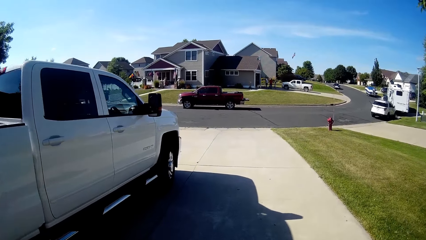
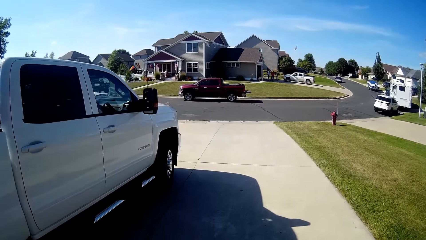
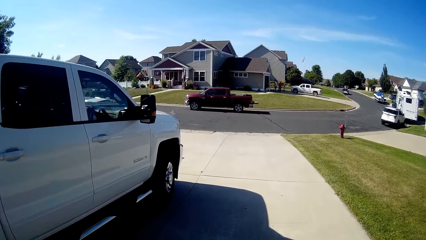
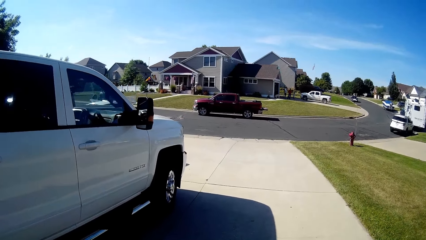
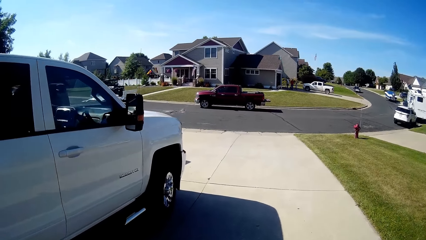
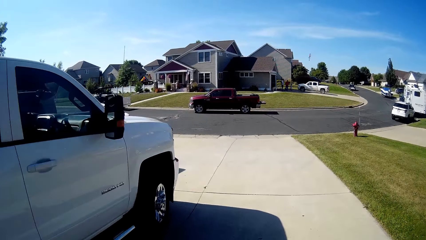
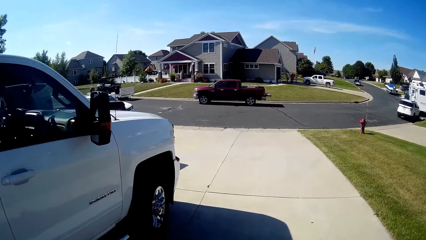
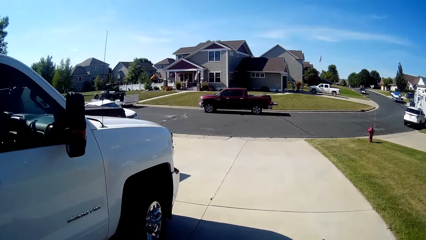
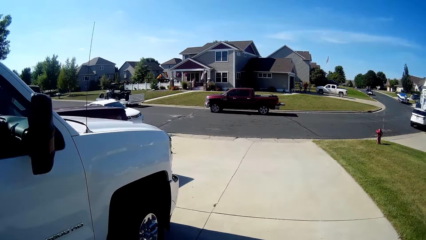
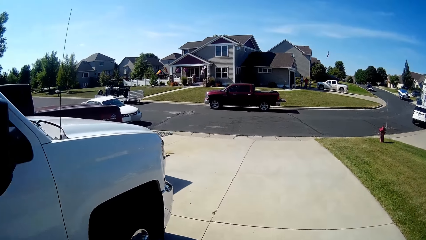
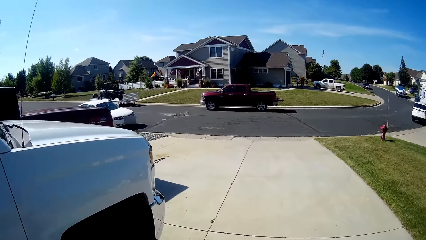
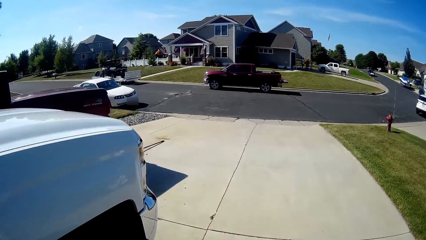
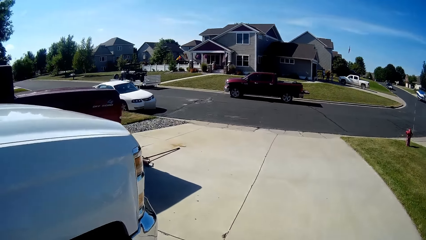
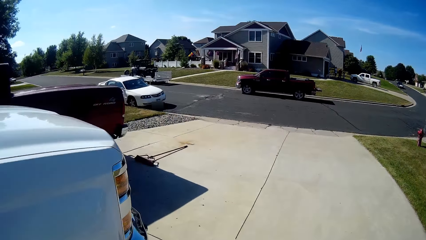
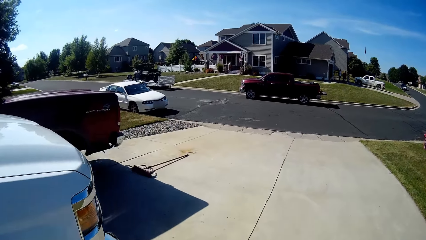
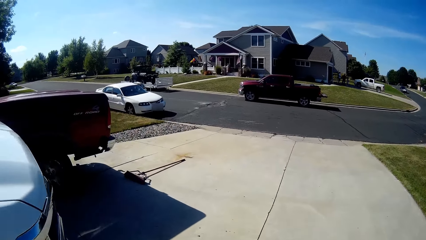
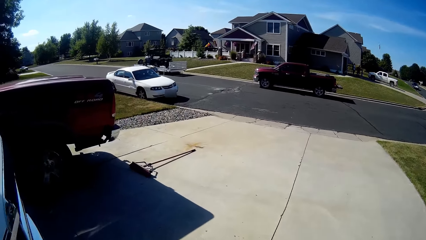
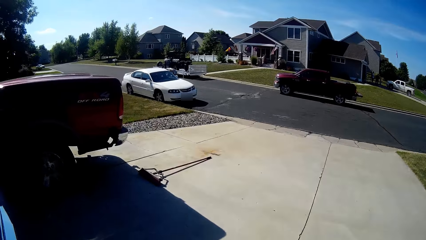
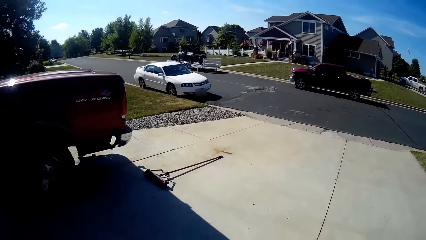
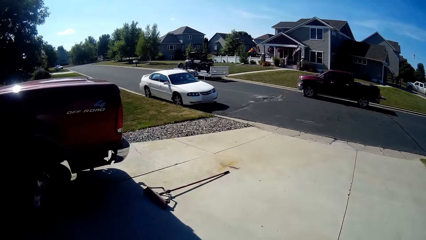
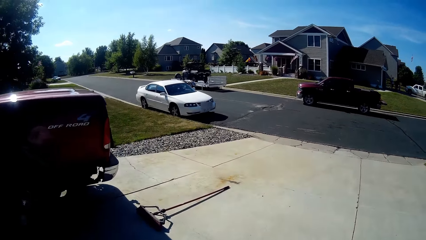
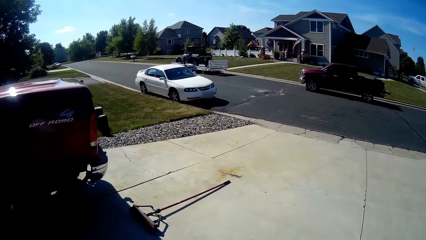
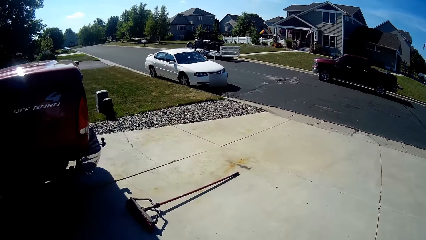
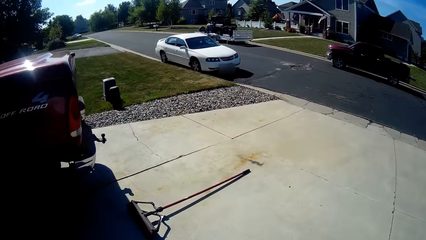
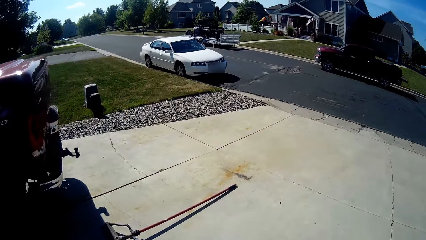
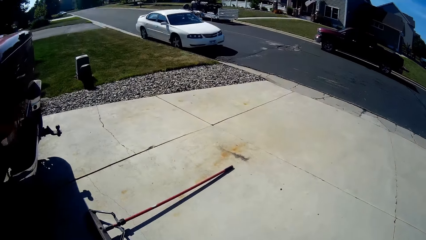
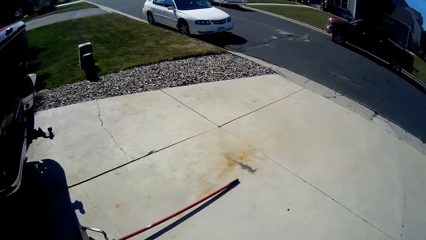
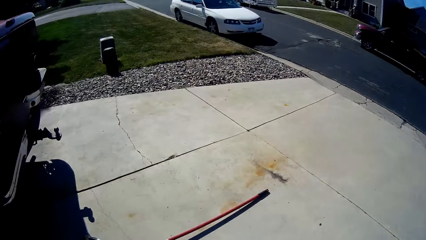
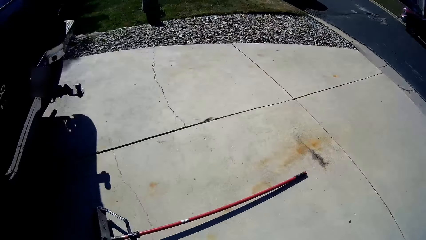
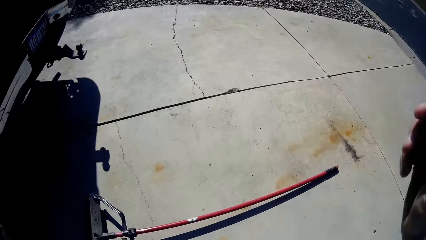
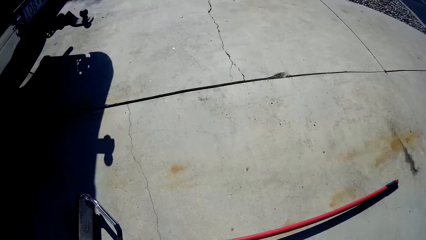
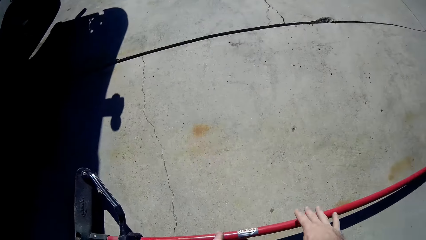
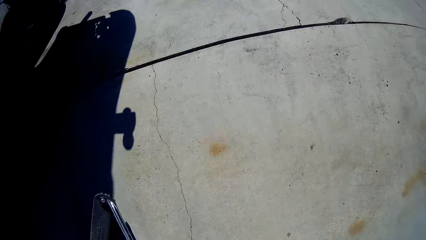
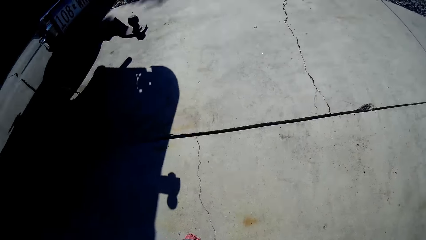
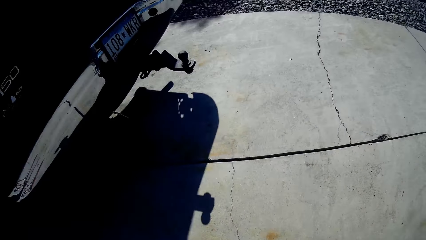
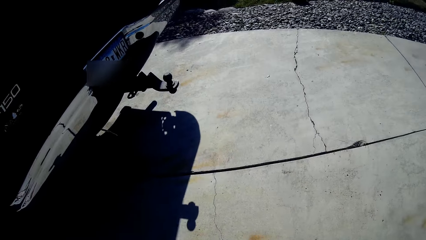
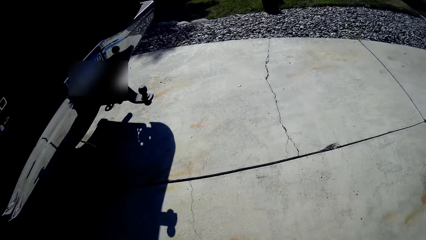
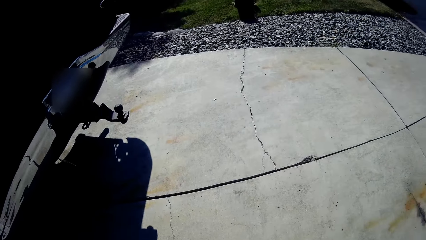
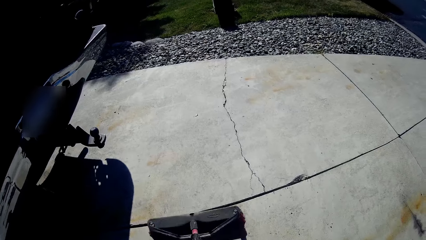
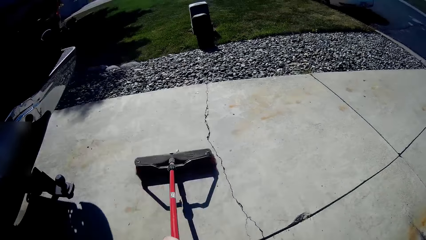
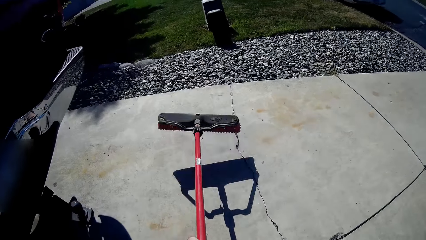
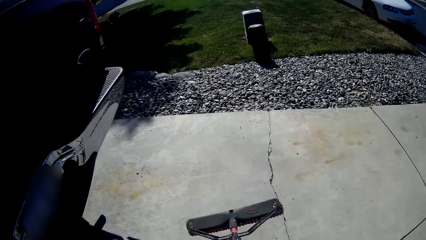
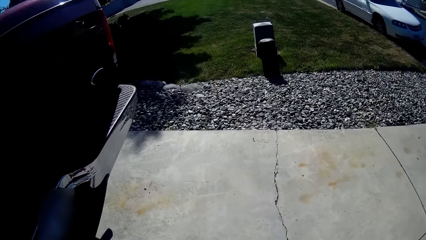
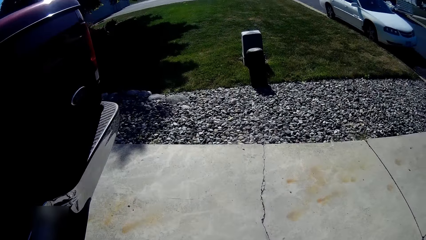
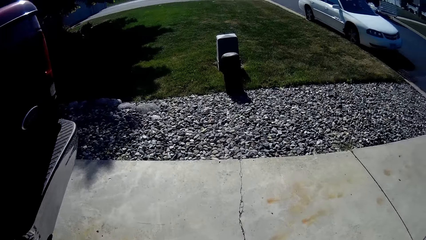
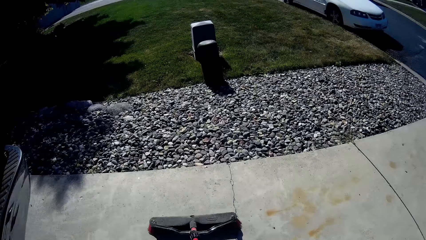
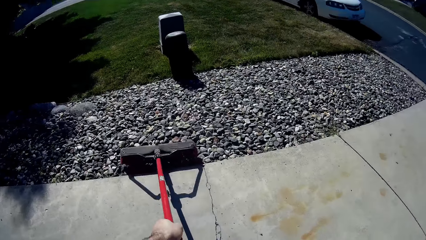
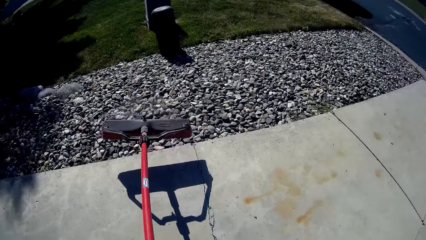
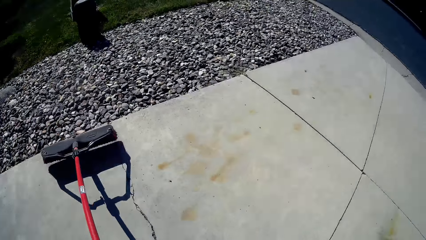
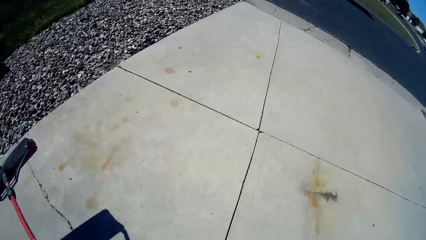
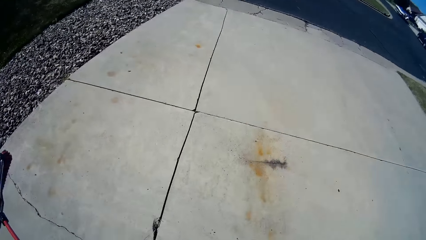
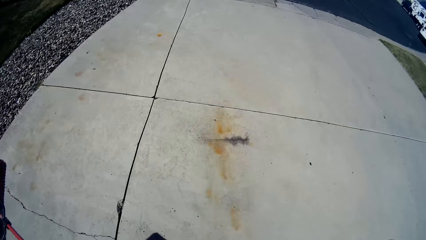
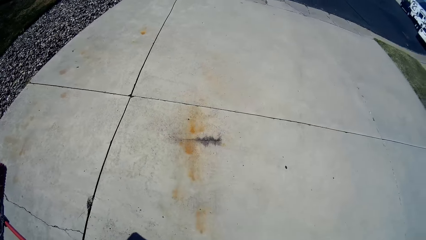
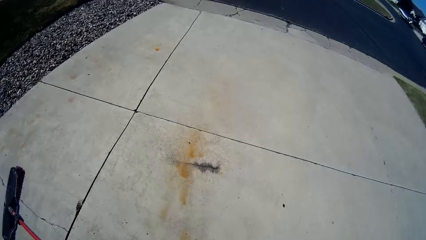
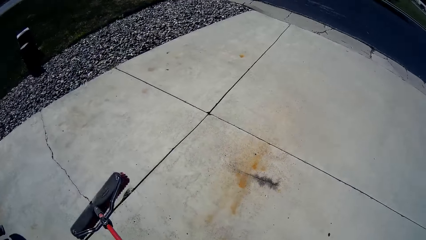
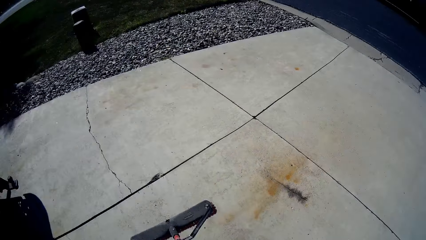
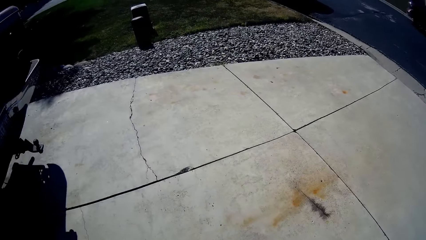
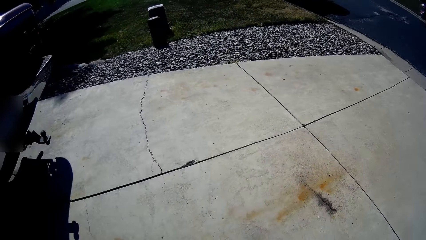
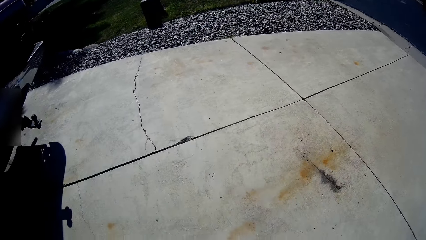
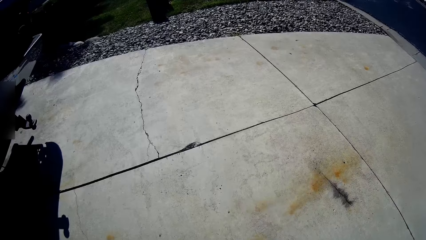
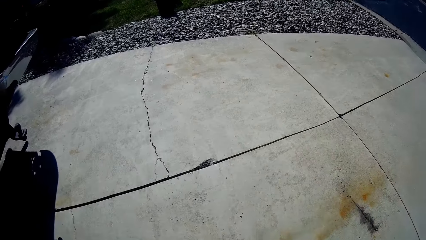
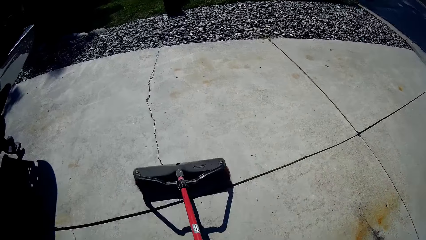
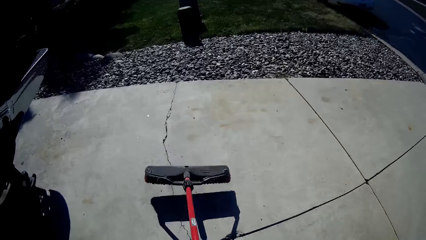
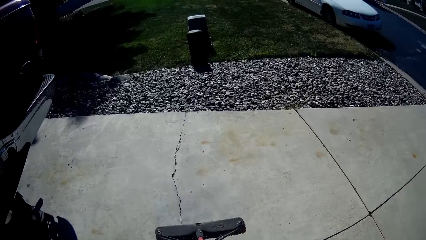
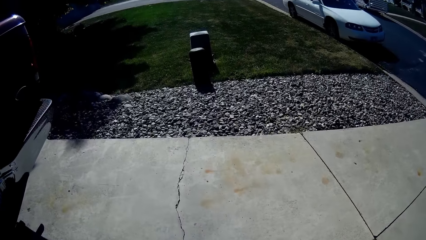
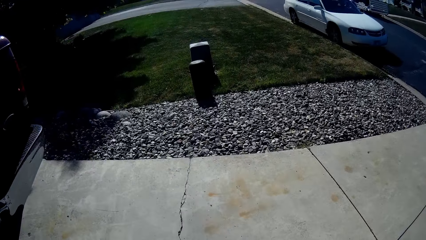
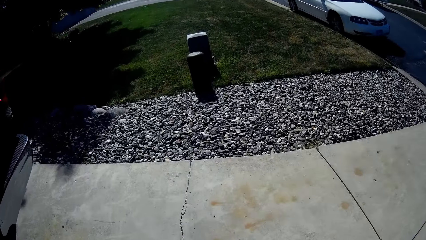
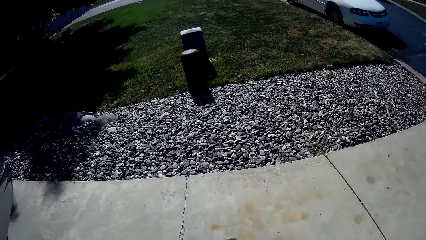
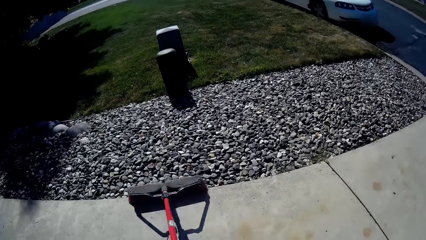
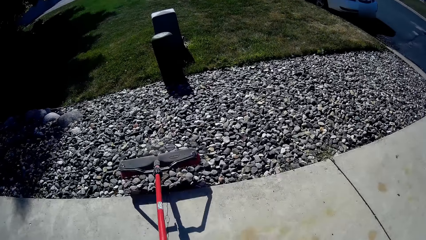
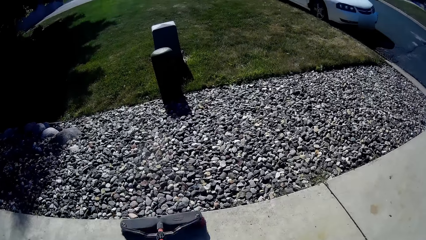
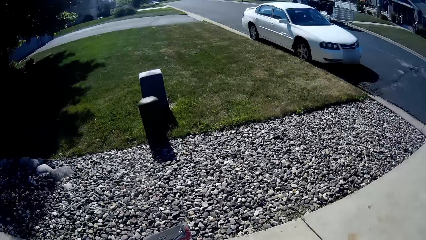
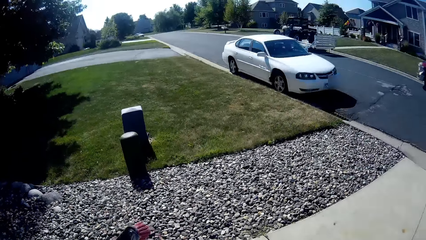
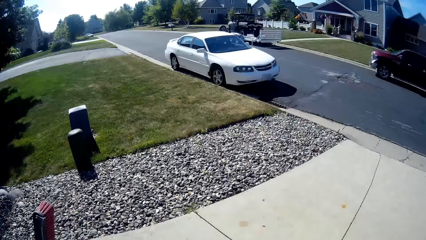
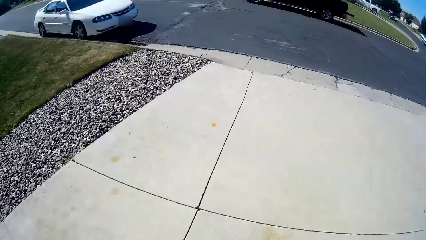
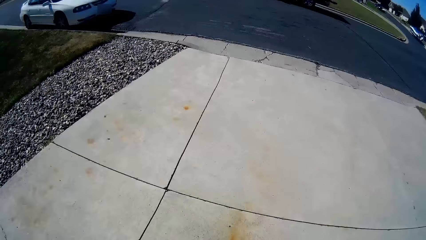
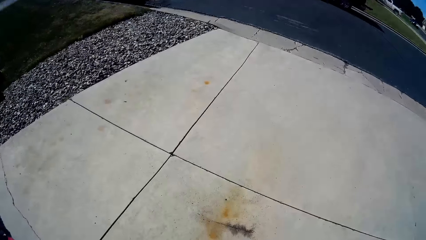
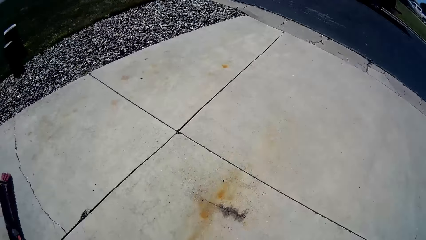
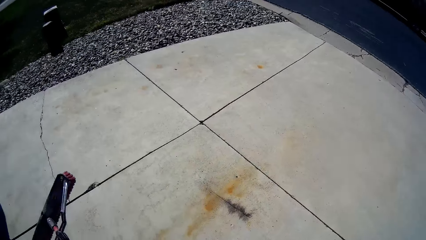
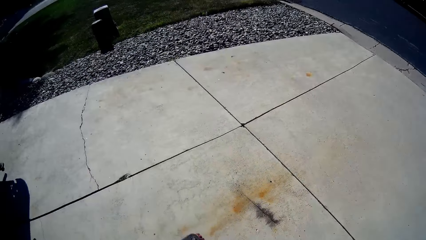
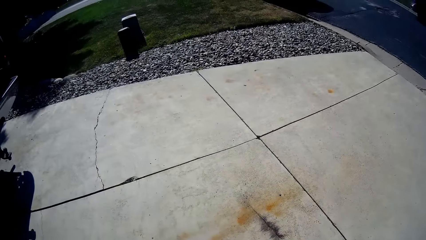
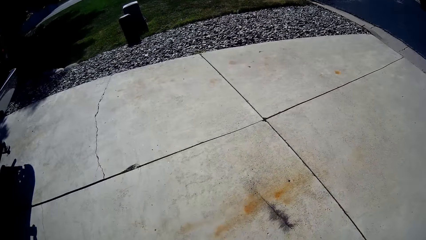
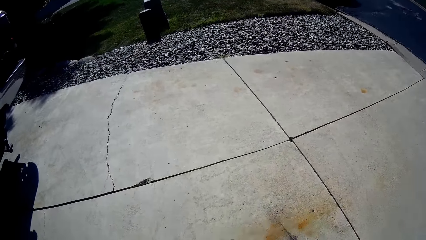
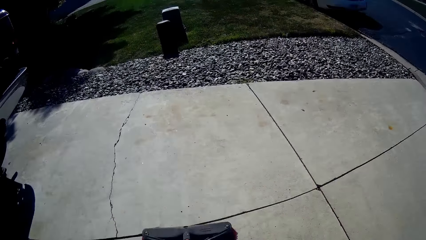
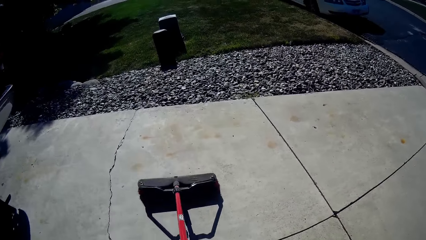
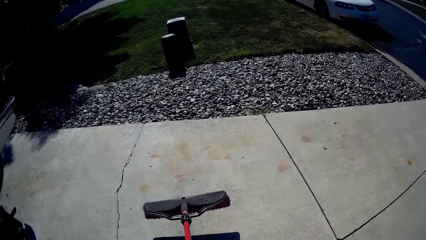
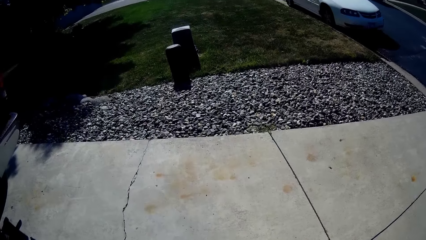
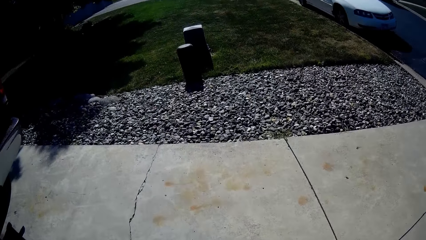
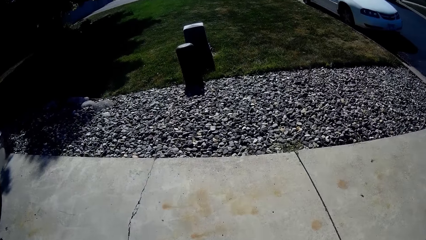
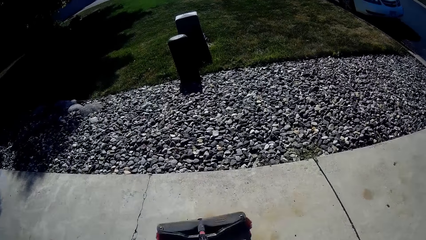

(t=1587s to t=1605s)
The camera wearer picks up a hard broom on the floor with the right hand. They sweep the floor with the broom. They sweep the floor with the hard broom.
